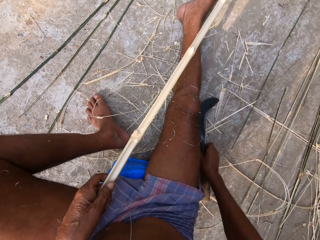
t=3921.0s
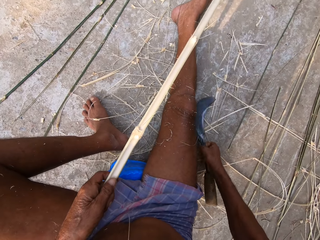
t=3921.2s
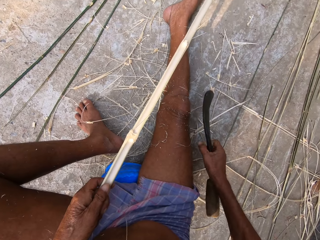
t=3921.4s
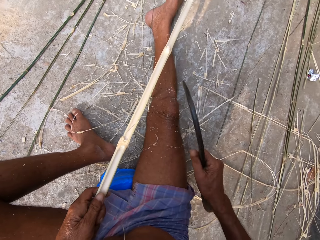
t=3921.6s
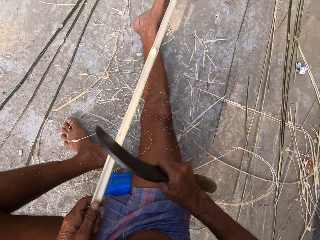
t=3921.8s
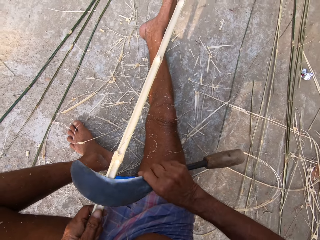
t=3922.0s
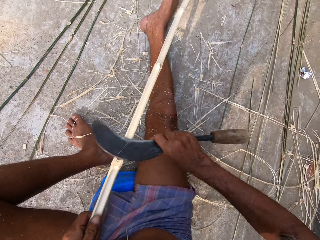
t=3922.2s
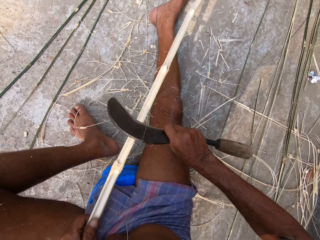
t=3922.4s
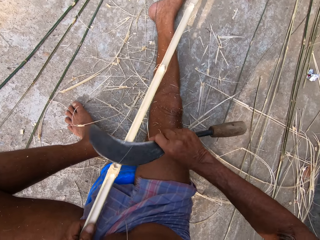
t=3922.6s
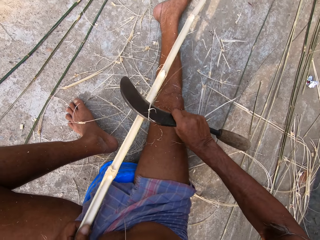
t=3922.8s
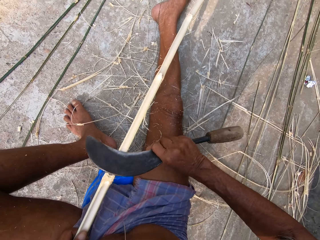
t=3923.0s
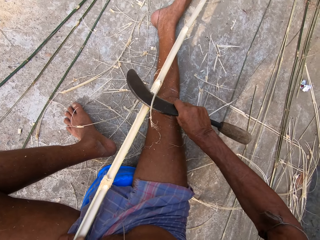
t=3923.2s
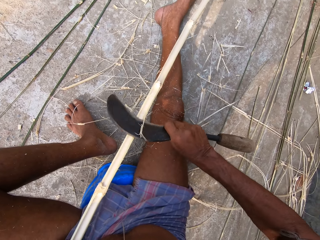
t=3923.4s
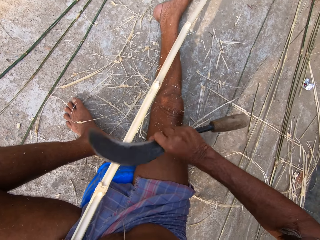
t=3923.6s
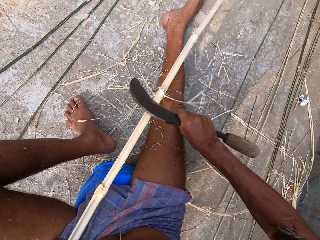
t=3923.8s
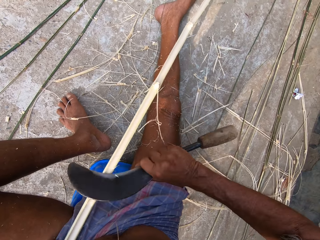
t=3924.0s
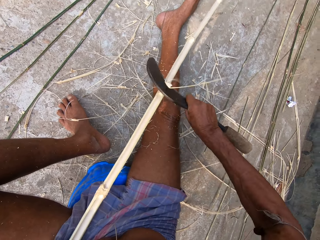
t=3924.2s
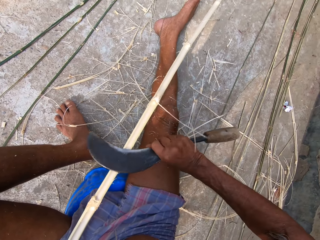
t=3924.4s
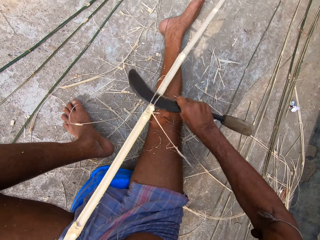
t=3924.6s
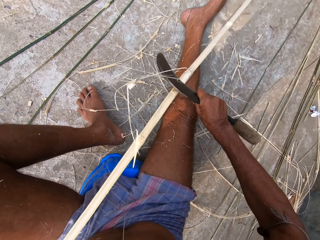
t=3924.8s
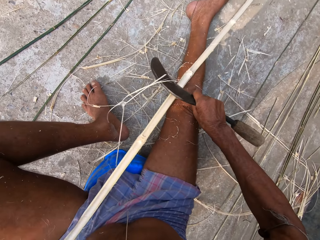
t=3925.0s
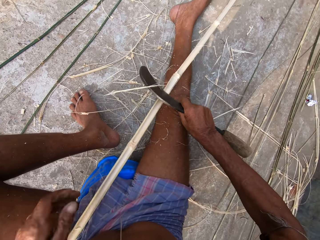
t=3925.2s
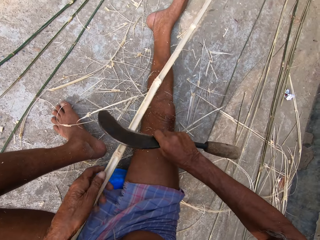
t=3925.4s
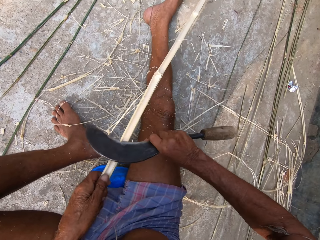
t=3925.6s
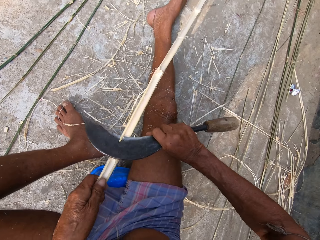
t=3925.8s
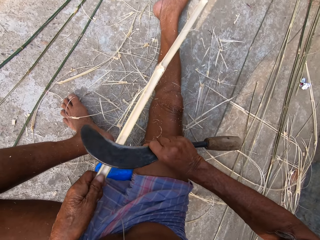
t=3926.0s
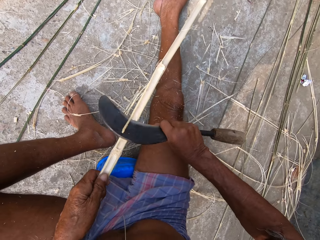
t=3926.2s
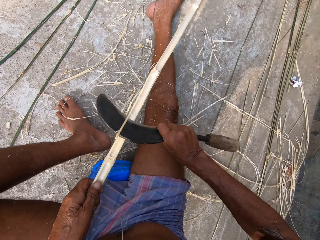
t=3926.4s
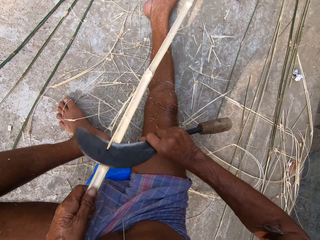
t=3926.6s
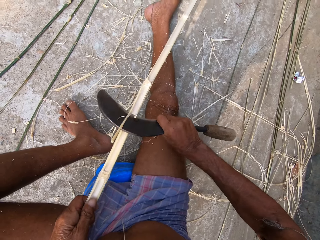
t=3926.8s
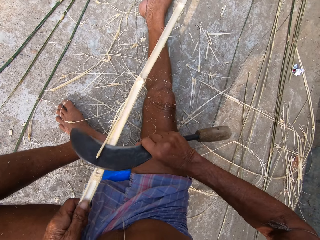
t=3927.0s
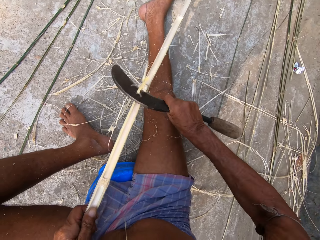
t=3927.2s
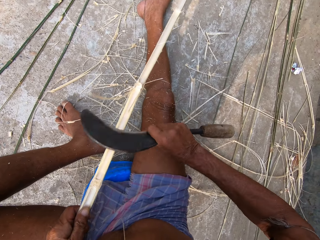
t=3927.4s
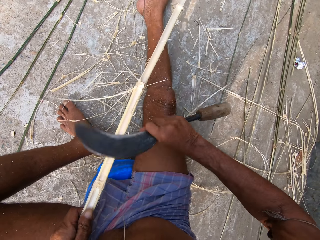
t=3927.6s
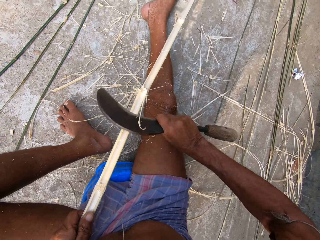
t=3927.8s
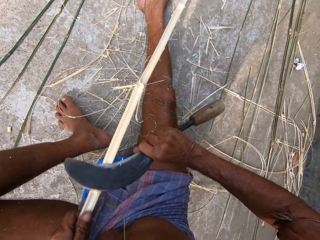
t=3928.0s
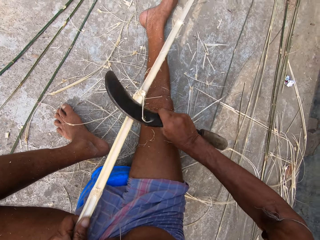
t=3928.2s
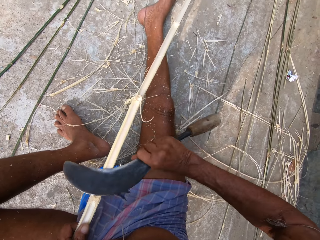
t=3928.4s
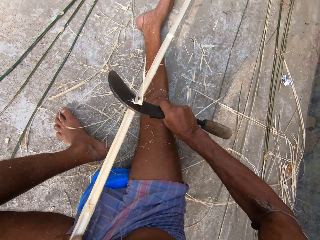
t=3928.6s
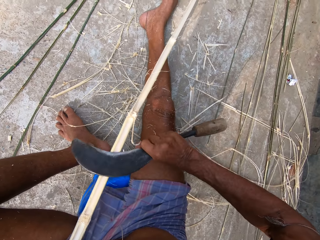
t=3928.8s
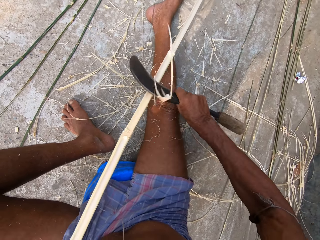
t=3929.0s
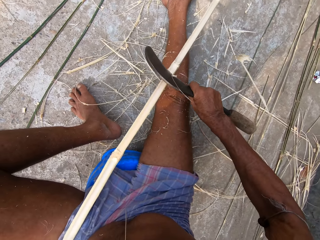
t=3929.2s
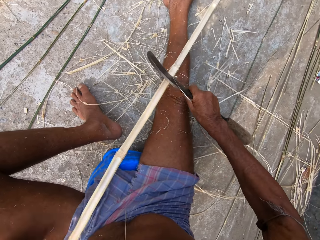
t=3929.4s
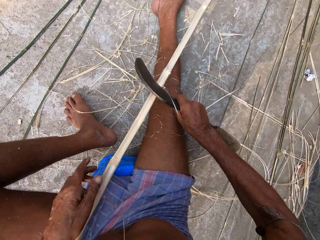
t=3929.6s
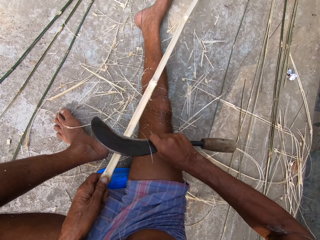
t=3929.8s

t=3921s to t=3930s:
The camera wearer picks the sickle from the floor with his right hand. He cuts the bamboo strip with the sickle in his right hand. He peels the reed. He pulls the bamboo strip with his left hand.

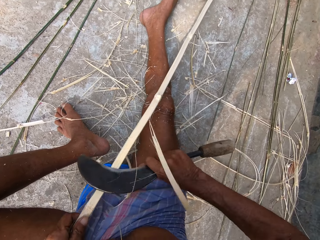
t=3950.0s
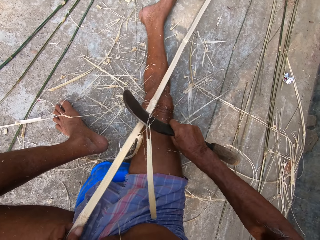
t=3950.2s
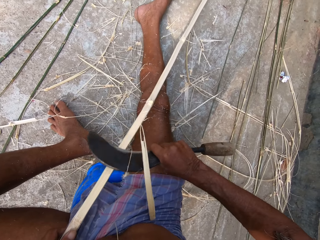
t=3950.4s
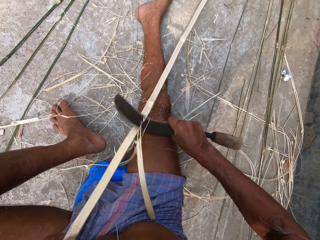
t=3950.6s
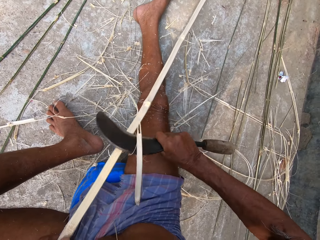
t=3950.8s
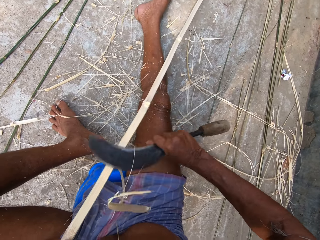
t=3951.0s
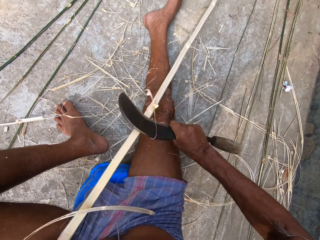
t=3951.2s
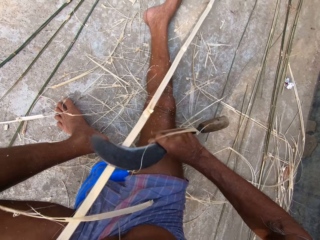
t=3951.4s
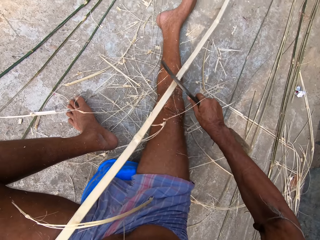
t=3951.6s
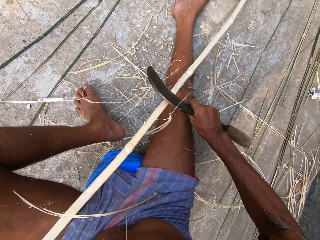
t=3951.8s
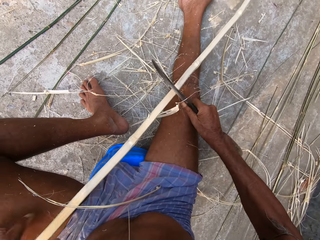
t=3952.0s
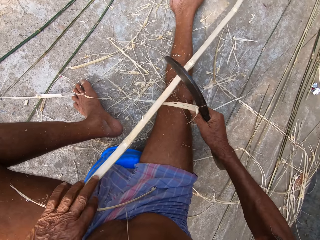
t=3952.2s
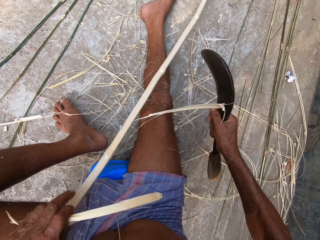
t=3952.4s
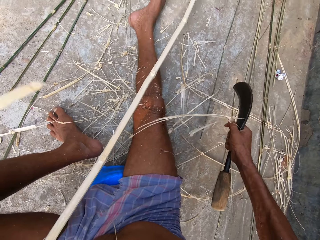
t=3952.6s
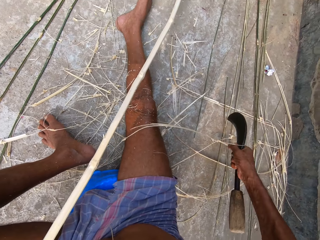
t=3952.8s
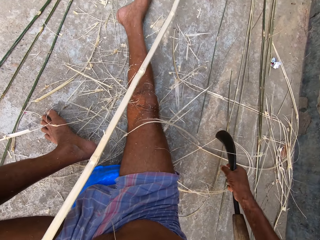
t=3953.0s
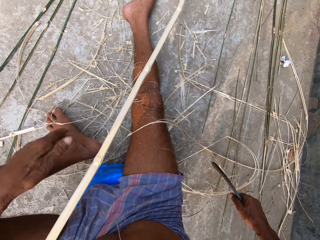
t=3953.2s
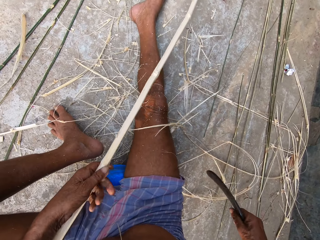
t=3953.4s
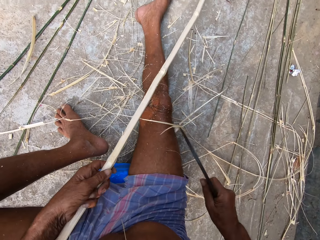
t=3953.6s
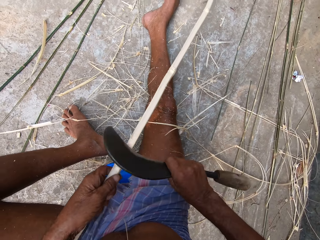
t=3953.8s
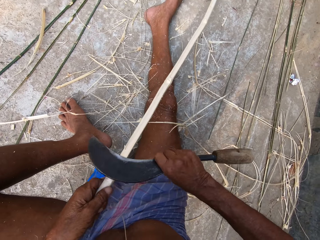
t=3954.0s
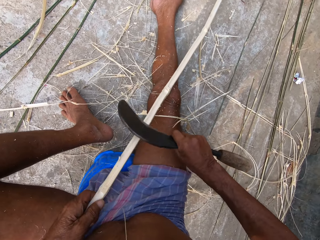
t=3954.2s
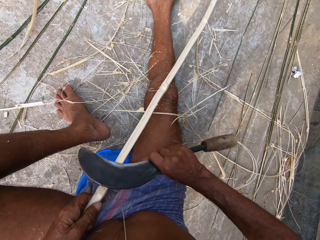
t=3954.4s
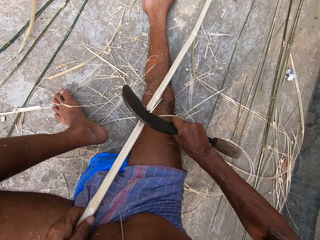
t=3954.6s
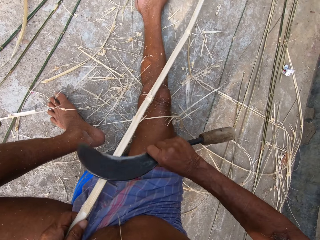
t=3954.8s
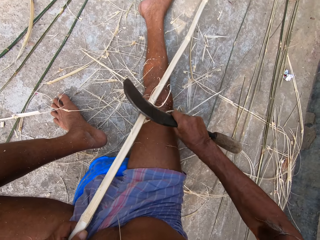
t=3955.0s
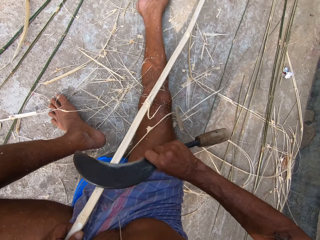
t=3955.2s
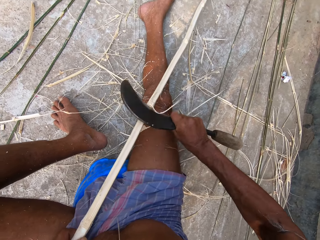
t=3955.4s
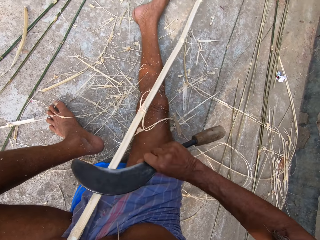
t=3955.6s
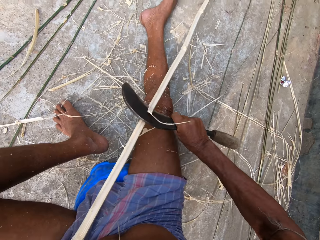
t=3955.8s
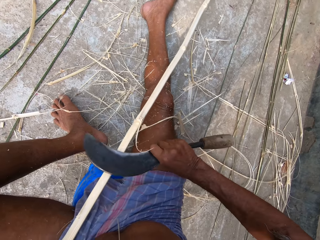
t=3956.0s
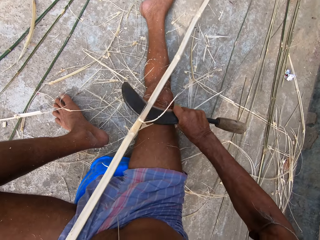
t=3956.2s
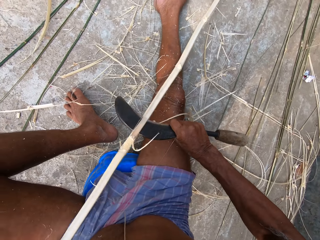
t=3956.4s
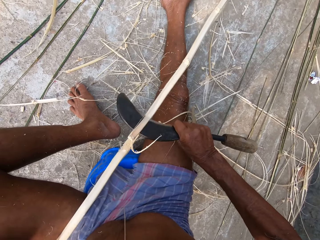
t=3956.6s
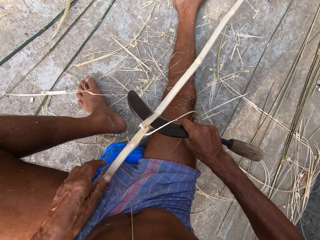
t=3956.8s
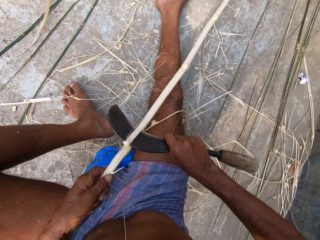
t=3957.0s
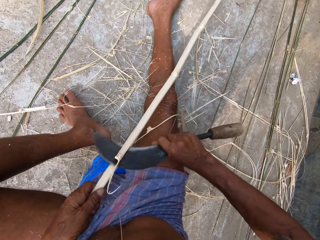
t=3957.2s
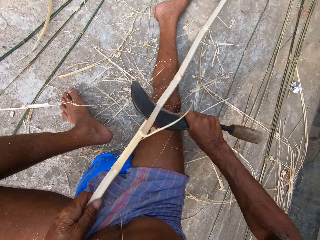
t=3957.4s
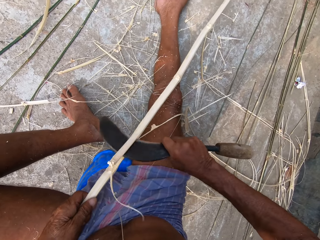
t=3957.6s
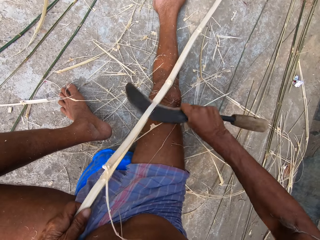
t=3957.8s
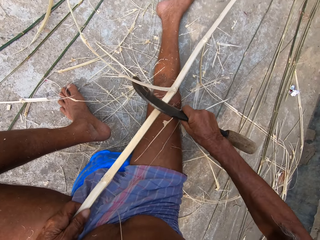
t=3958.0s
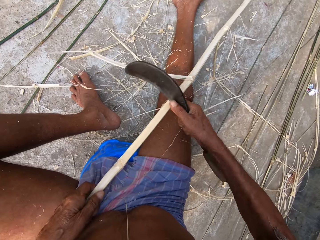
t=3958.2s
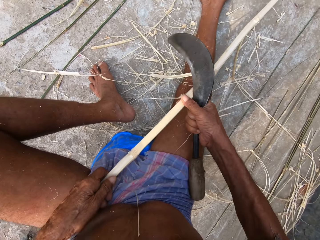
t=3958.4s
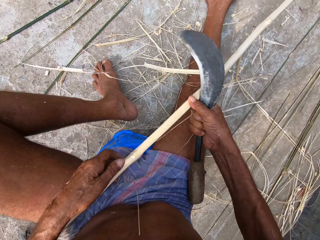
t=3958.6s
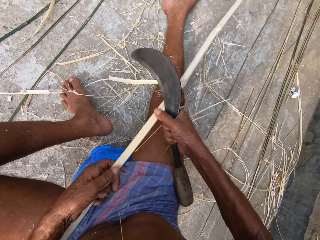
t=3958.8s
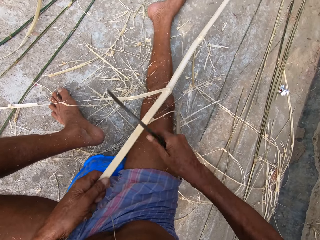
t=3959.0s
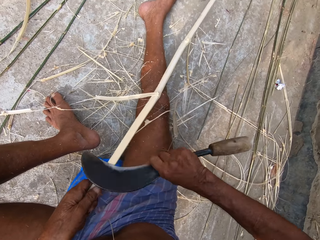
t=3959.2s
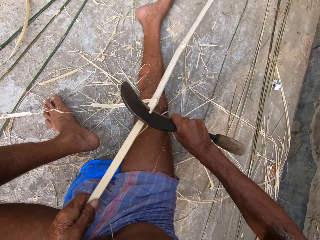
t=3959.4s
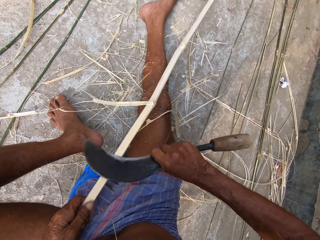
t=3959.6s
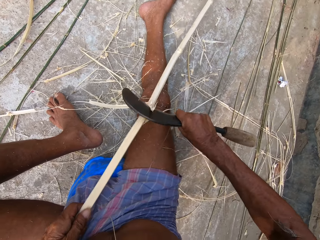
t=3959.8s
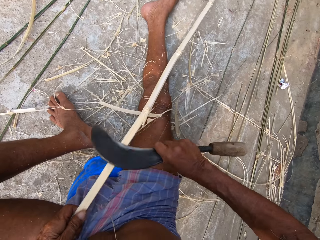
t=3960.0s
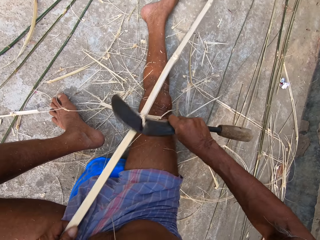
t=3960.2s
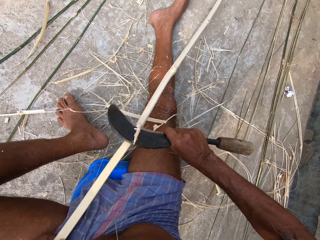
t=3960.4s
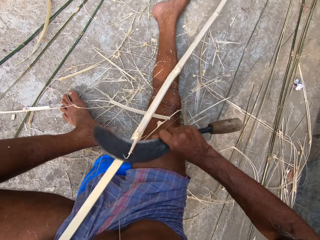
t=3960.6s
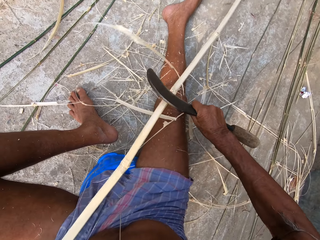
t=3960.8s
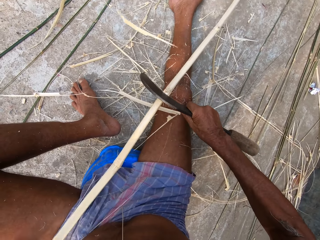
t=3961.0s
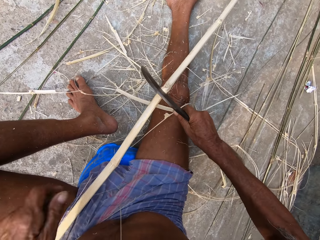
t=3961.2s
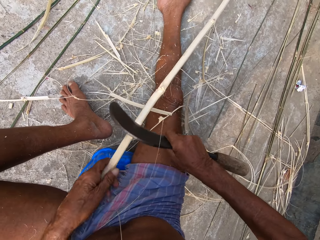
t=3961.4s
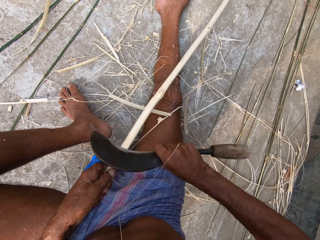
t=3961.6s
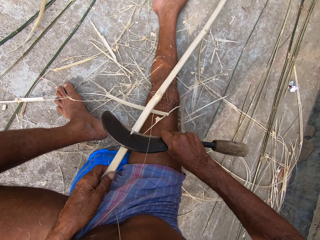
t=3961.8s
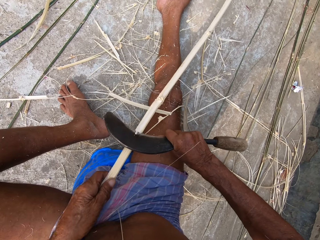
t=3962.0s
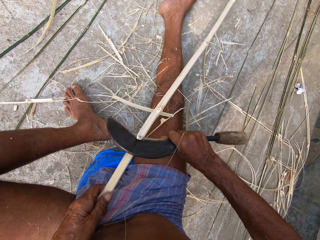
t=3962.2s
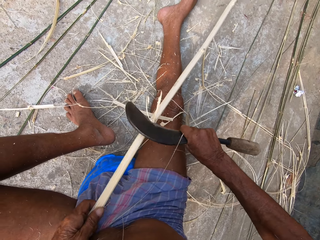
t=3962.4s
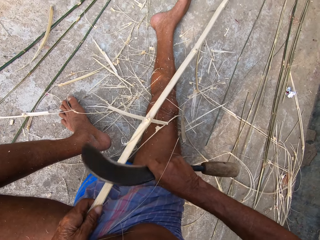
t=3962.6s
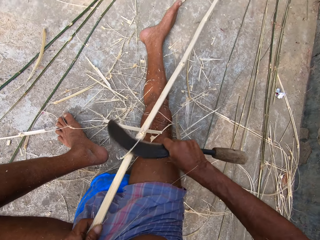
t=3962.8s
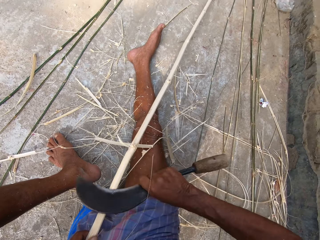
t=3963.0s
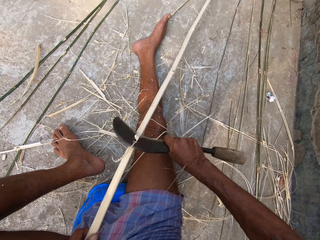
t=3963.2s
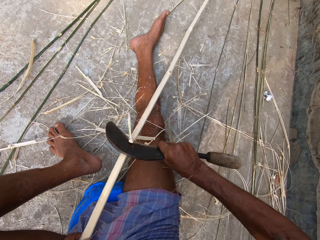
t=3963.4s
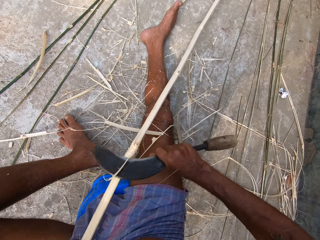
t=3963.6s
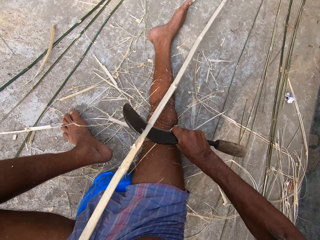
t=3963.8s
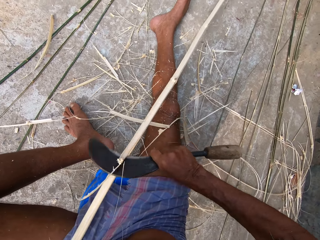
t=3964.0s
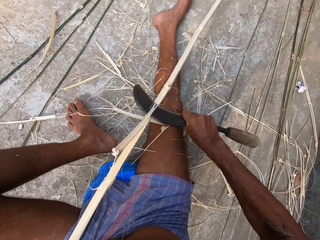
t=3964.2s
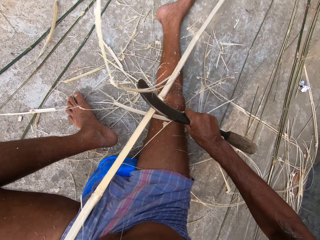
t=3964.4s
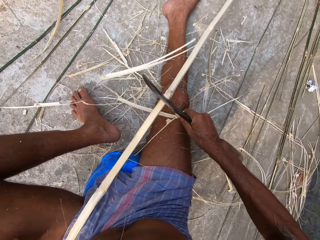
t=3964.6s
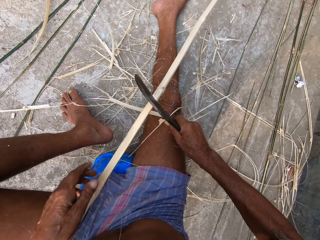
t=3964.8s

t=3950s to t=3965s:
The camera wearer picks a bamboo strip on the bamboo strip with his left hand. He holds the bamboo strip with his left hand. He cuts the bamboo strip with the sickle in his right hand. He holds the bamboo strip with his left hand. He holds the bamboo strip with his right hand. He cuts the bamboo strip with the sickle in his right hand.
